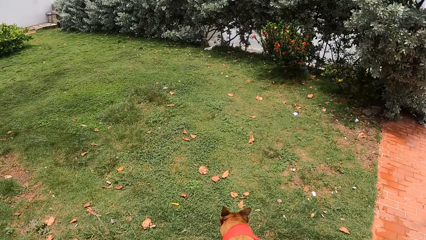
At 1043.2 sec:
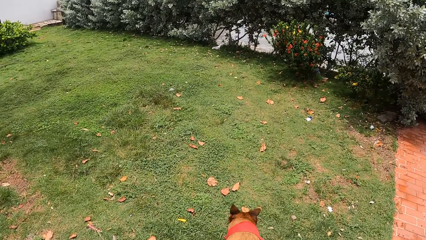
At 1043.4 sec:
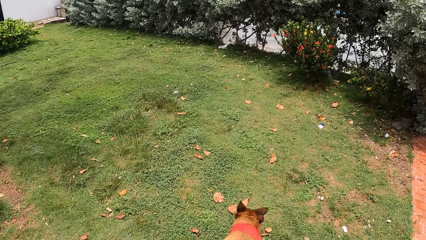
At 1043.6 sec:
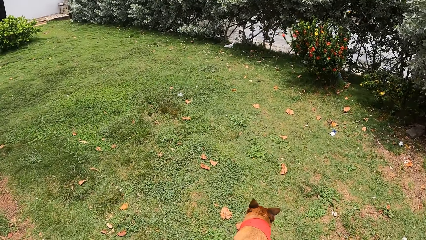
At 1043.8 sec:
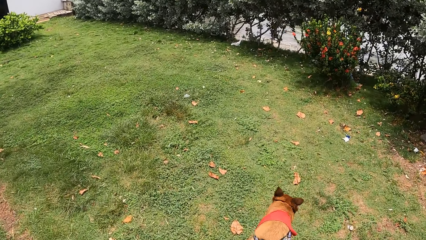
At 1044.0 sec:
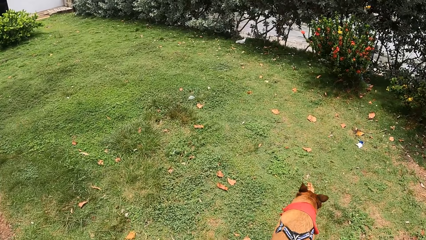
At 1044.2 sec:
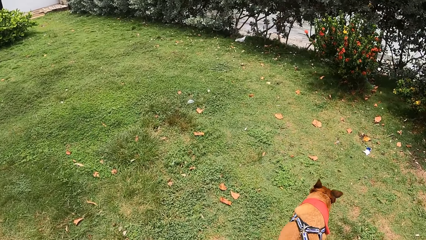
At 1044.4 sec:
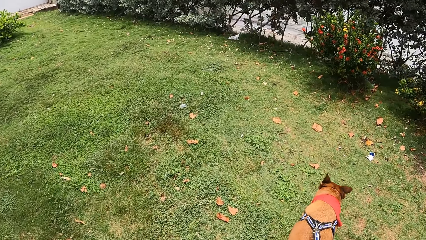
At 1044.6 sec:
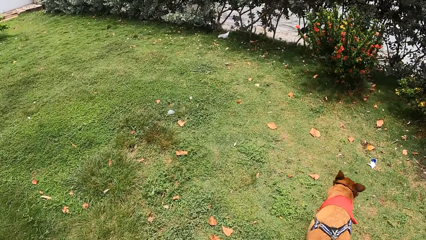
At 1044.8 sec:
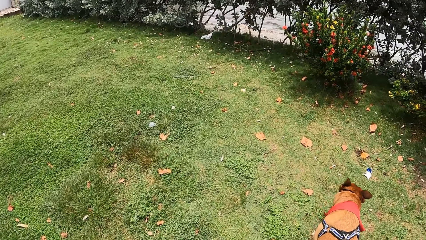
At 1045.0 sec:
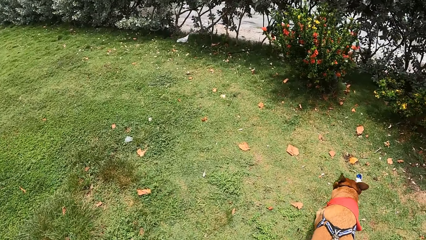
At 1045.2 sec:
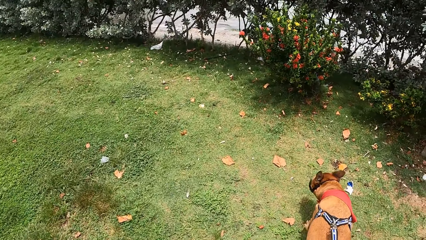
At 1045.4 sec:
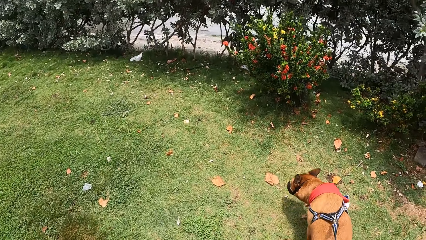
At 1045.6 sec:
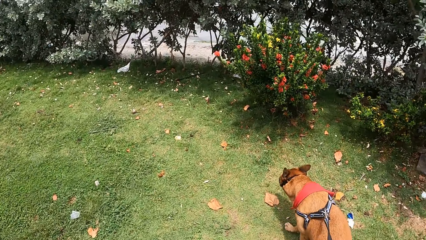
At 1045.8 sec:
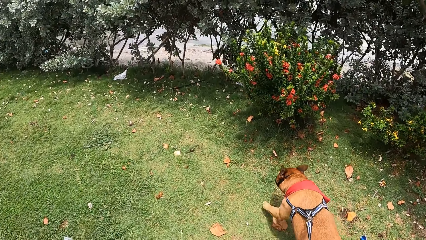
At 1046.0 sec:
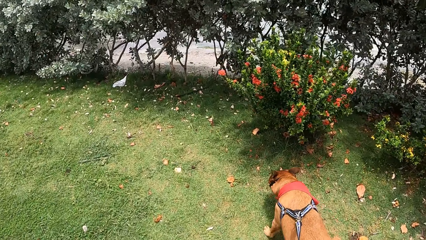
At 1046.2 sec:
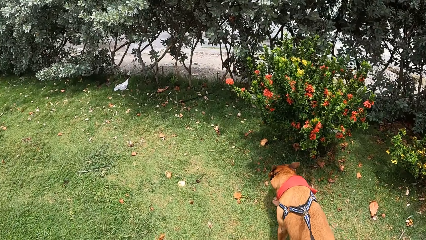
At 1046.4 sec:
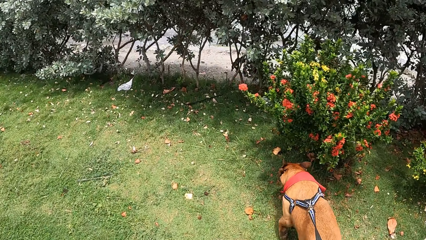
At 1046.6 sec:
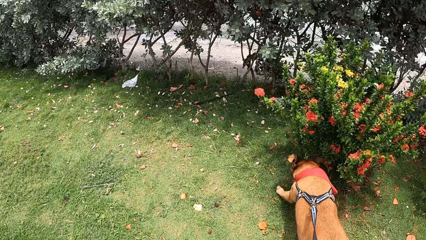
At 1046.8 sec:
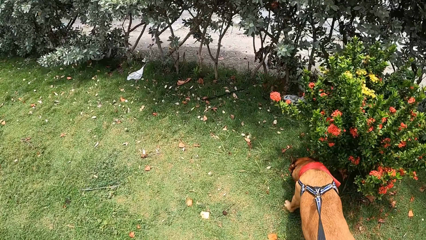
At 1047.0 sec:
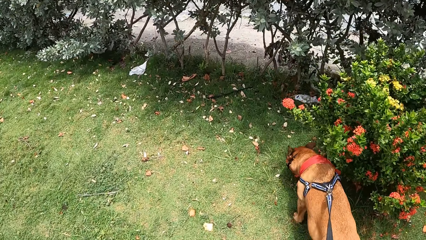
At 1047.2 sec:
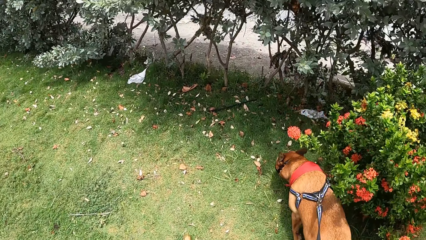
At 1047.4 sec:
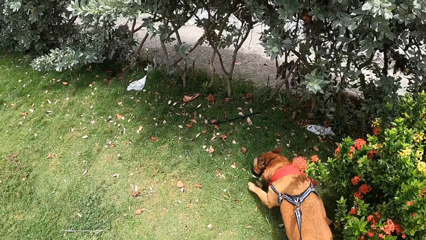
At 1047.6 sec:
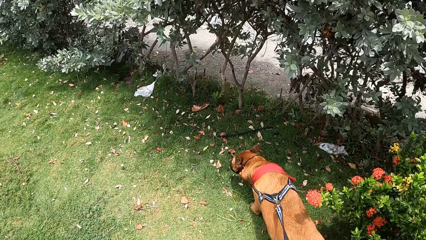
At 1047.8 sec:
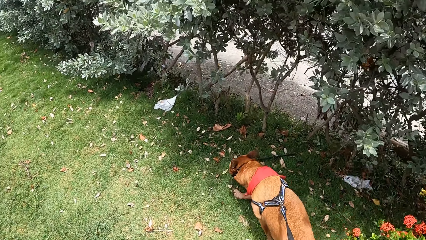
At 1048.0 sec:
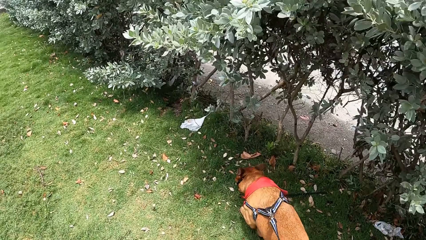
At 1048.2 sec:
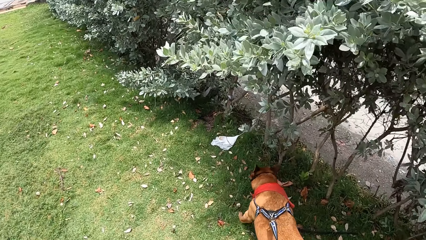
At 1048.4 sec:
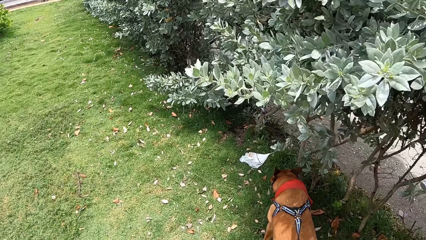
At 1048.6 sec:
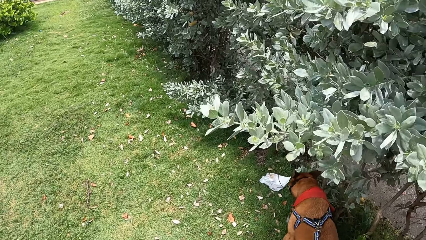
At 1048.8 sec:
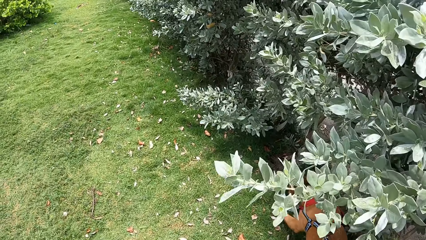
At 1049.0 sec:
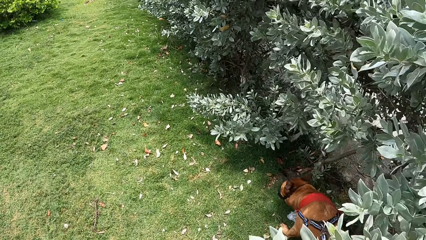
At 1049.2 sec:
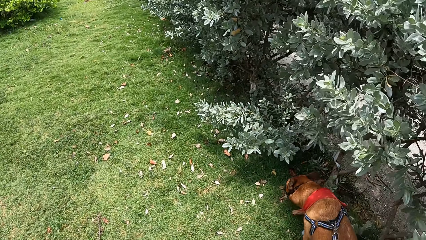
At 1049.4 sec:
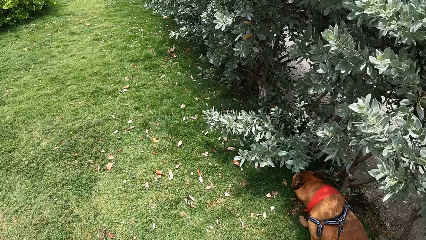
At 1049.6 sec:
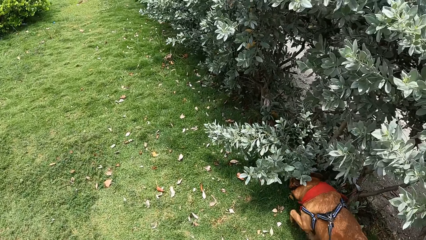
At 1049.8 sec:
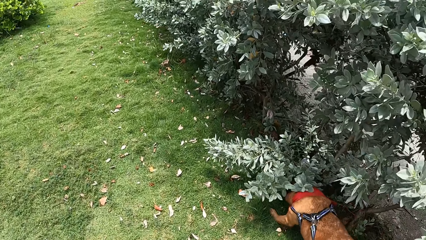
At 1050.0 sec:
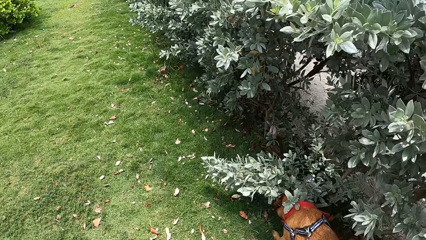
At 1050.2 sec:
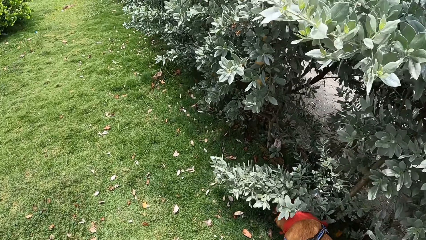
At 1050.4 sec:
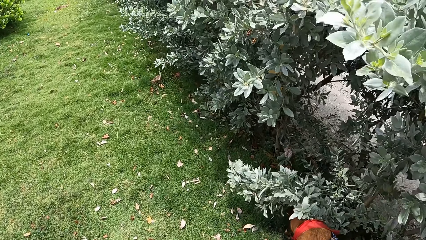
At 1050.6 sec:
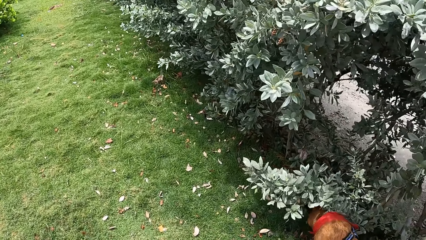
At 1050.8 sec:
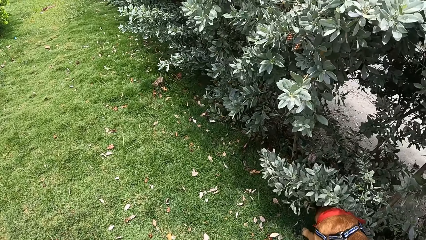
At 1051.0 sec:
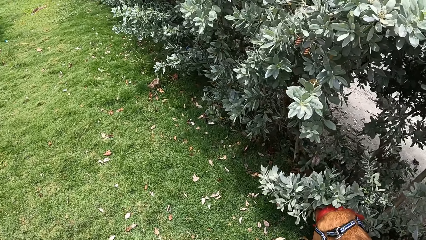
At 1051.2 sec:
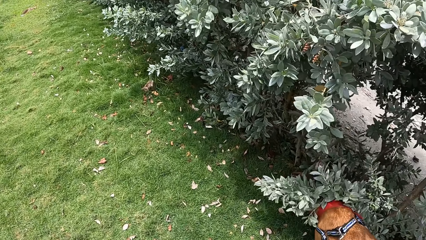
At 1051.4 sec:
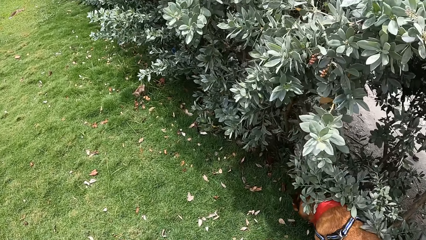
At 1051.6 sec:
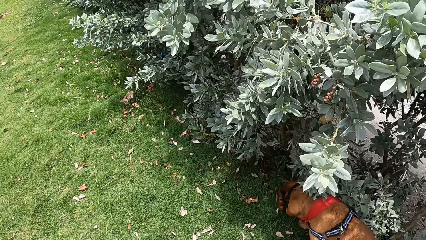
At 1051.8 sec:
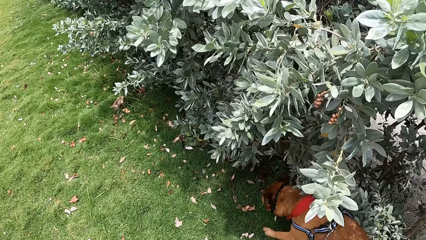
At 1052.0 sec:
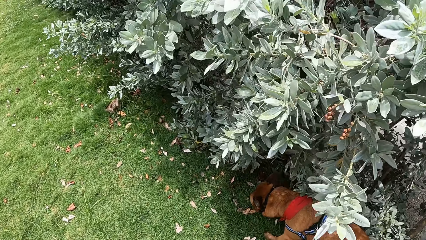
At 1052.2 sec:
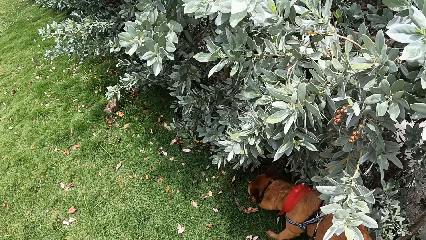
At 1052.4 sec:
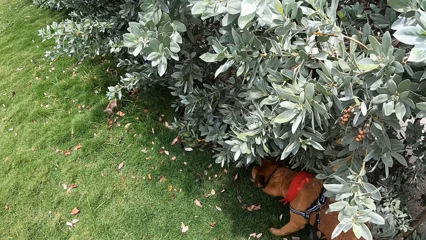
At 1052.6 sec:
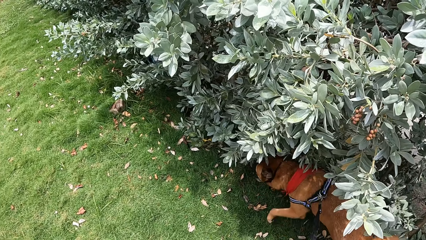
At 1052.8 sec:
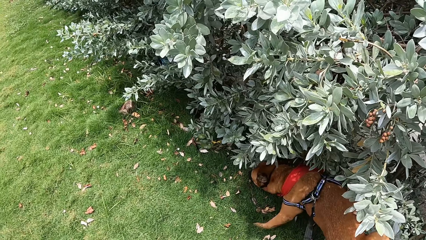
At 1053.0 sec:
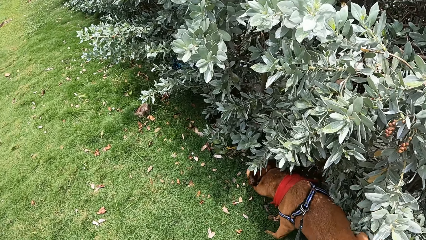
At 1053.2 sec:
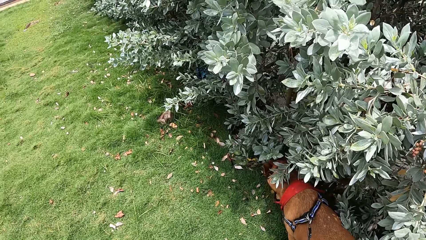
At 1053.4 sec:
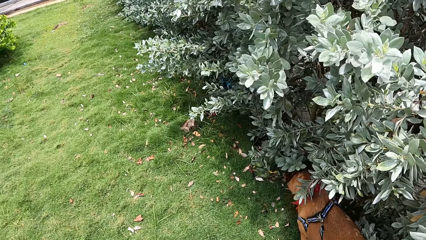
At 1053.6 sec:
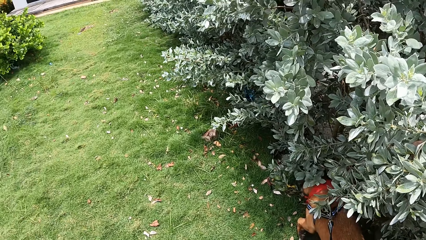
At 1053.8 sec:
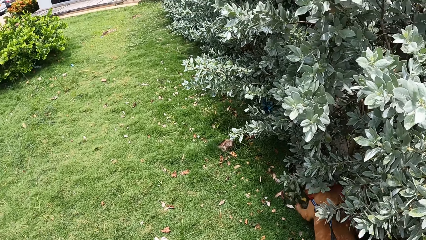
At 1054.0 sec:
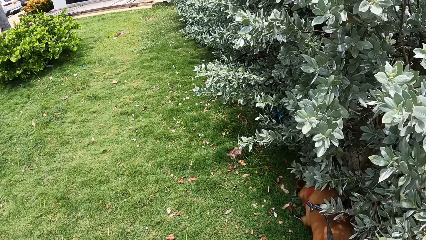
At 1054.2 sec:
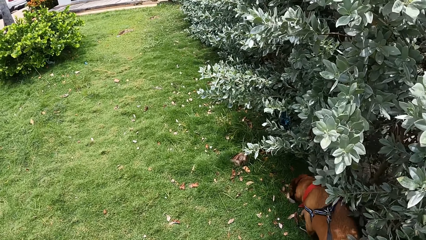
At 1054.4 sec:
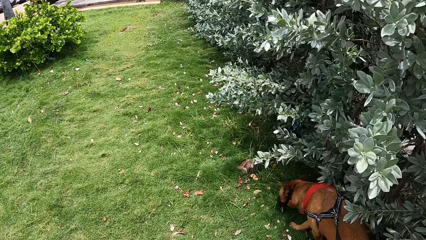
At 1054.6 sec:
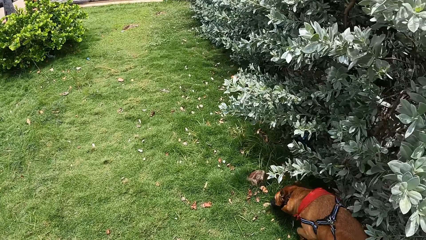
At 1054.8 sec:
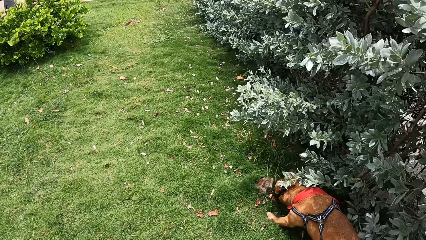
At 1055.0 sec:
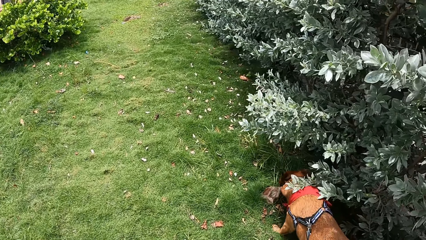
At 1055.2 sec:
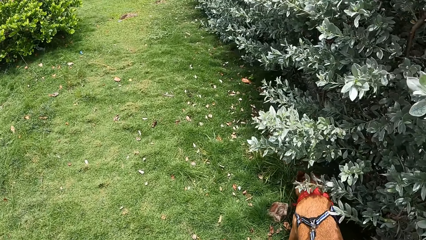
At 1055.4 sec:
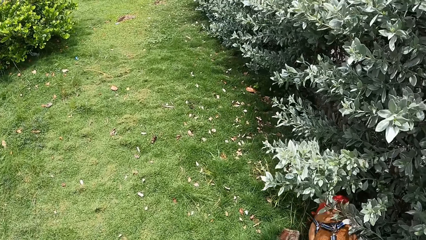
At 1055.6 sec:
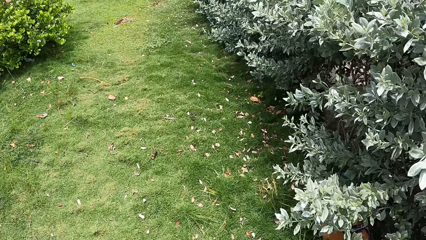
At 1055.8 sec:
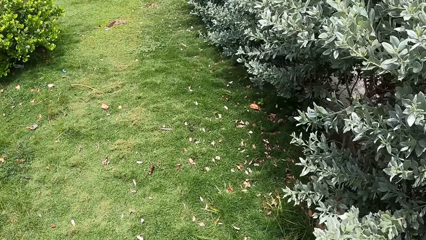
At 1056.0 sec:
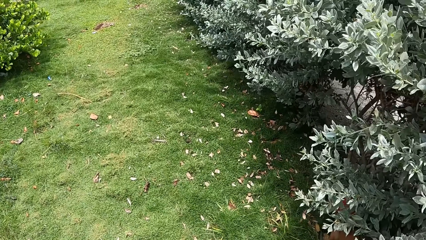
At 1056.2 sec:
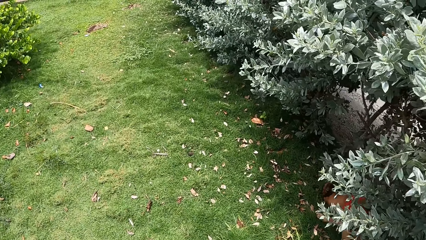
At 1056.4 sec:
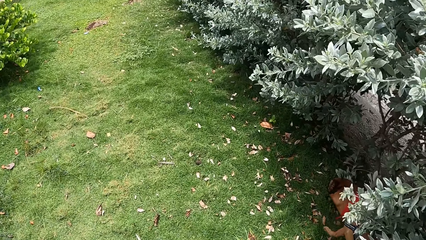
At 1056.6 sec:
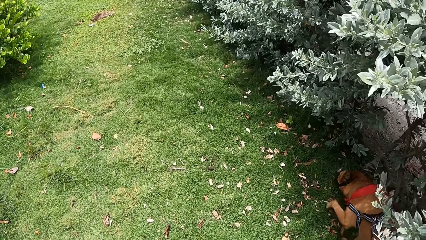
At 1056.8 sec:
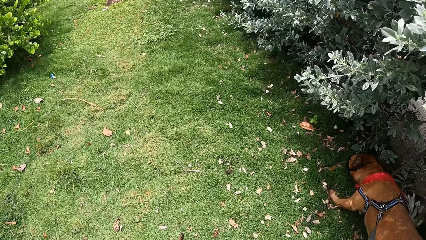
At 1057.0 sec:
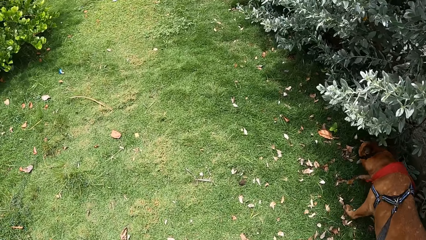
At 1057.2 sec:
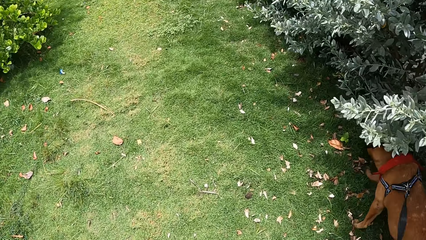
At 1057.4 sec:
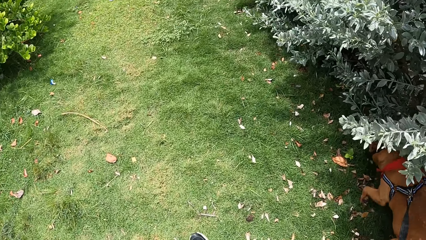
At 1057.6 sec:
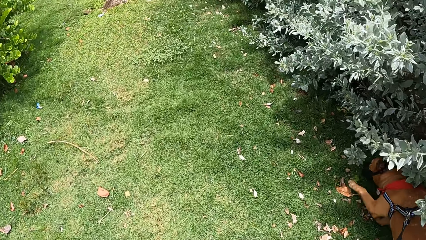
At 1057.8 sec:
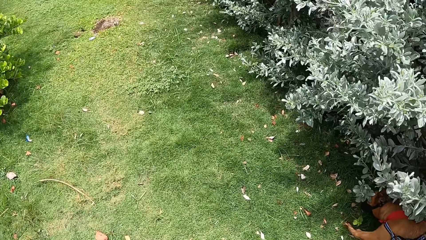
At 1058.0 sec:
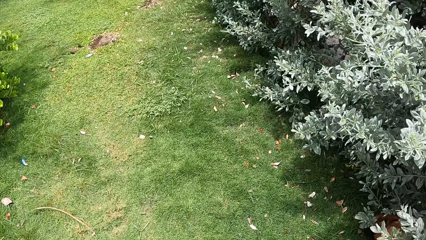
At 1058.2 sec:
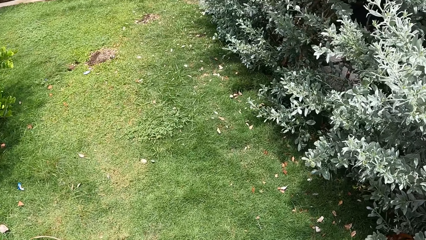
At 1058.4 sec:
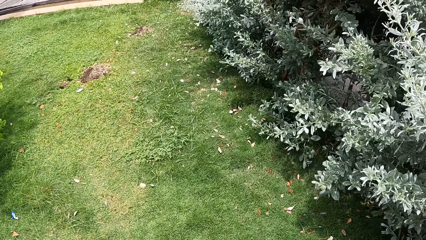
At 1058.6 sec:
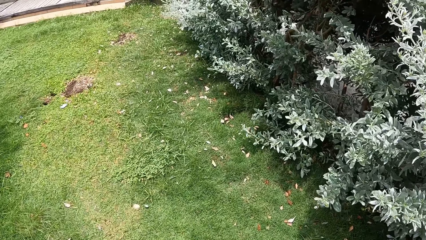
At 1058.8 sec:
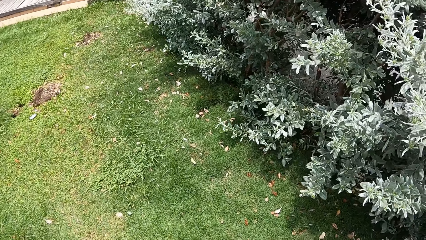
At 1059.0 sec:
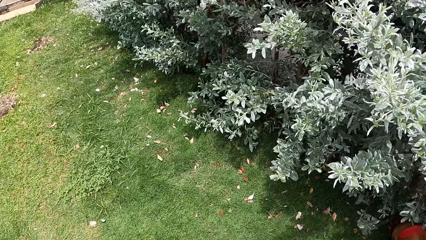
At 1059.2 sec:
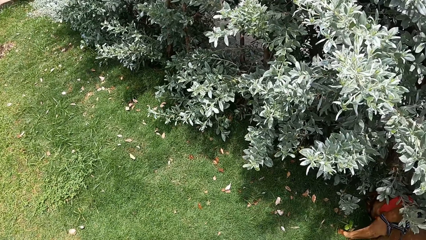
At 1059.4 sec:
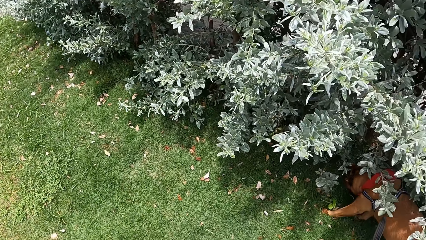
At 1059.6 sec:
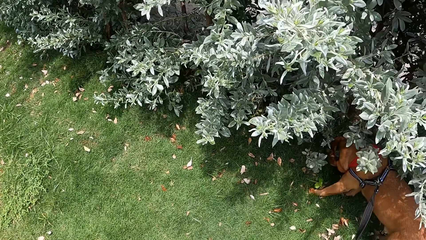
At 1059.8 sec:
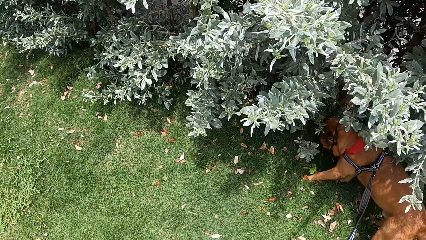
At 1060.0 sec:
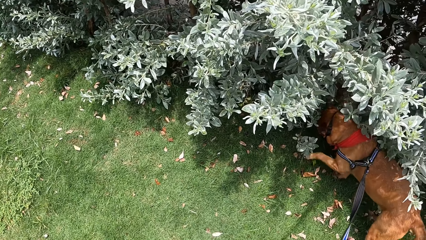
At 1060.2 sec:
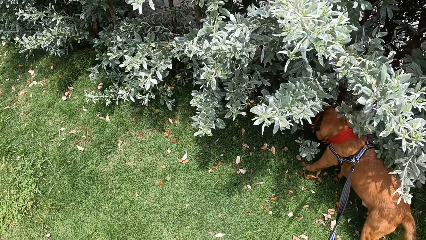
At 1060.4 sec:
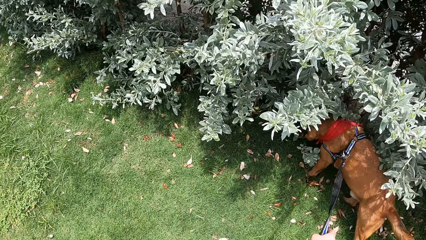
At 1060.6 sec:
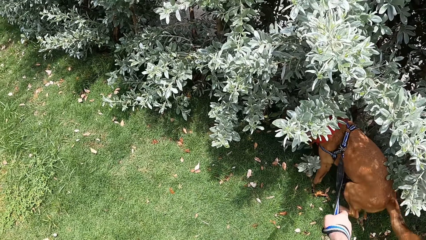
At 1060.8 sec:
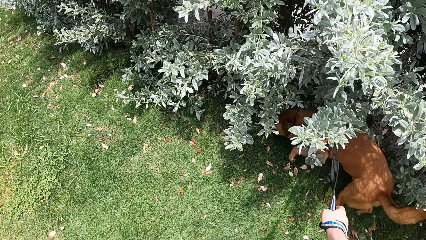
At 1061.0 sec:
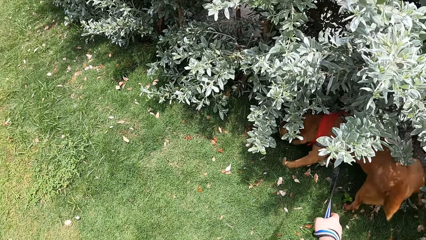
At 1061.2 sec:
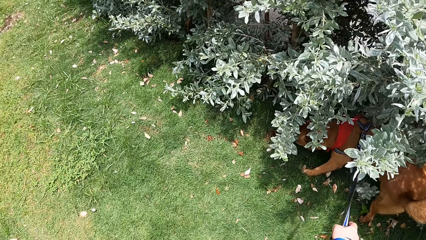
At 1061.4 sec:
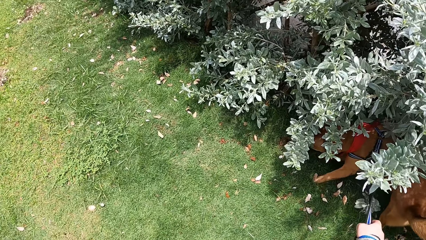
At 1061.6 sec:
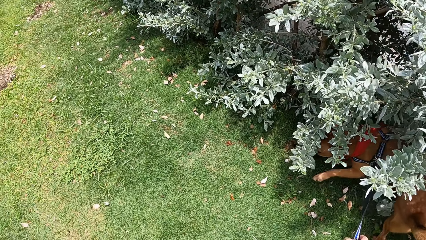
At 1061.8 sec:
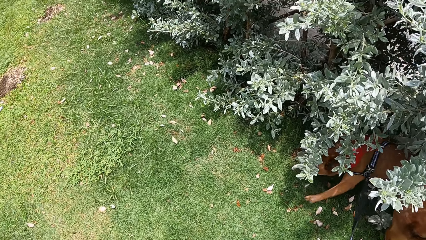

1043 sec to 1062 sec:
The camera wearer looks at the grass. They look at the dog. They look at the flower. They look at the dog. They hold the dog leash.
